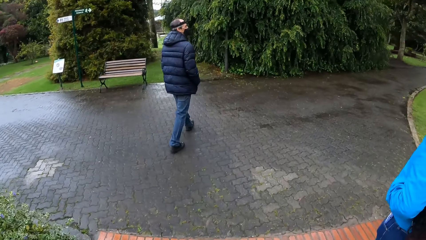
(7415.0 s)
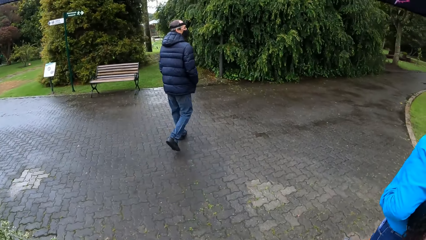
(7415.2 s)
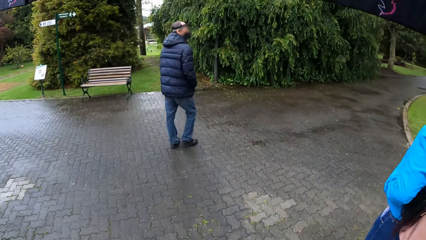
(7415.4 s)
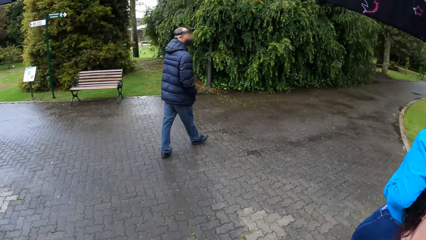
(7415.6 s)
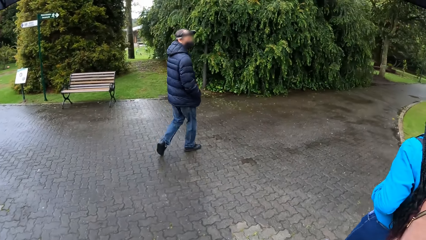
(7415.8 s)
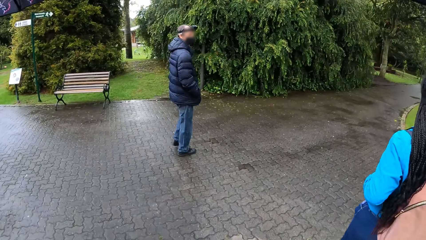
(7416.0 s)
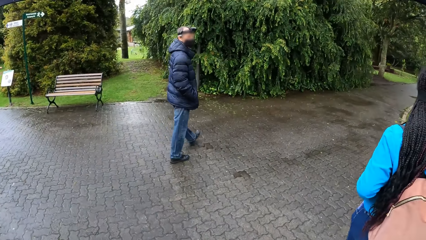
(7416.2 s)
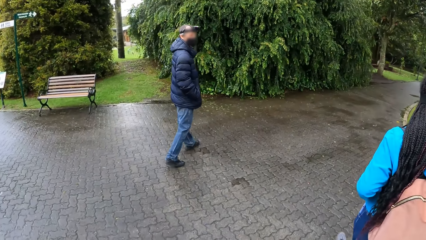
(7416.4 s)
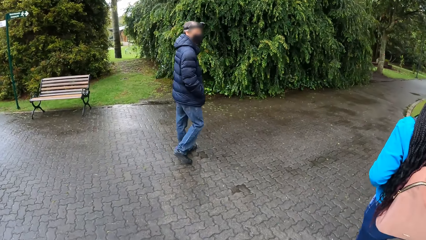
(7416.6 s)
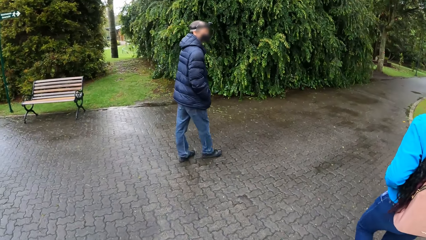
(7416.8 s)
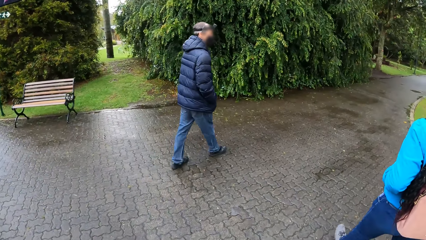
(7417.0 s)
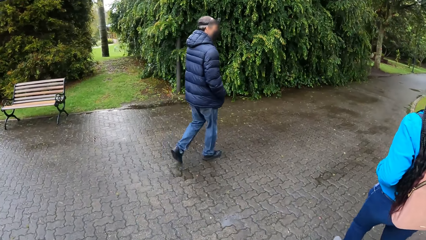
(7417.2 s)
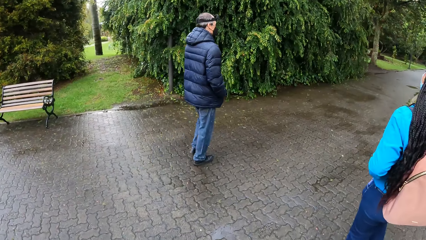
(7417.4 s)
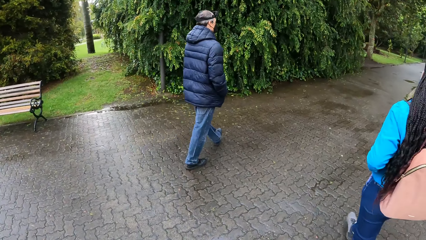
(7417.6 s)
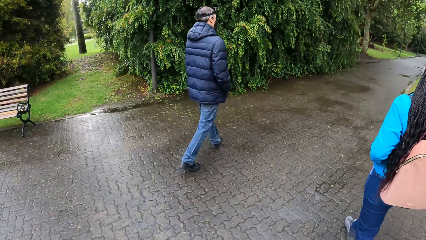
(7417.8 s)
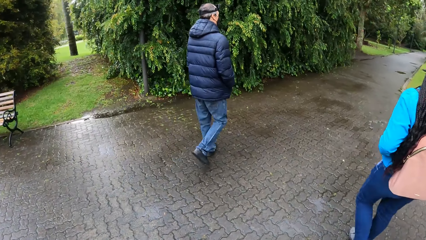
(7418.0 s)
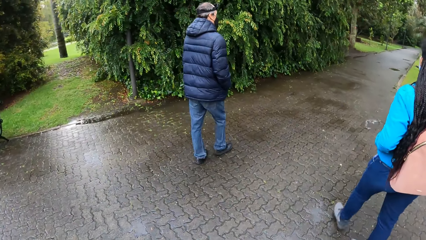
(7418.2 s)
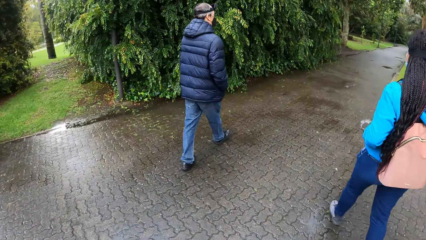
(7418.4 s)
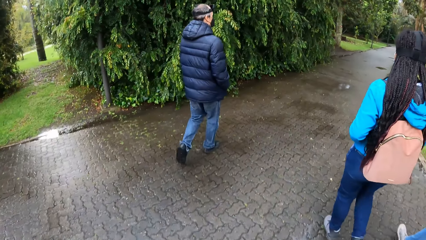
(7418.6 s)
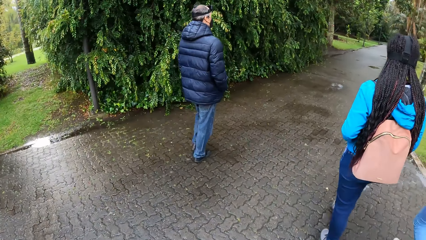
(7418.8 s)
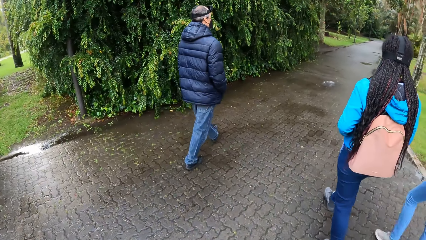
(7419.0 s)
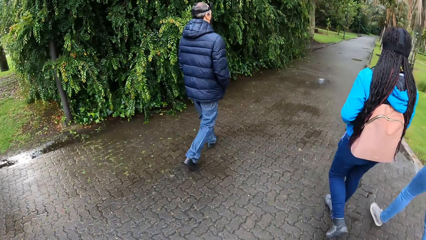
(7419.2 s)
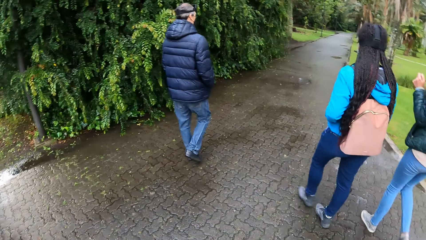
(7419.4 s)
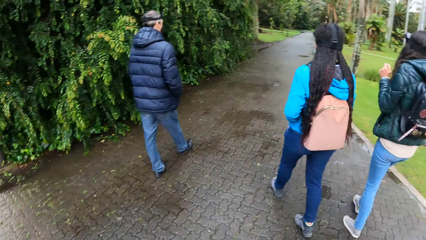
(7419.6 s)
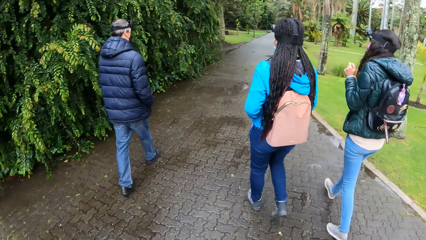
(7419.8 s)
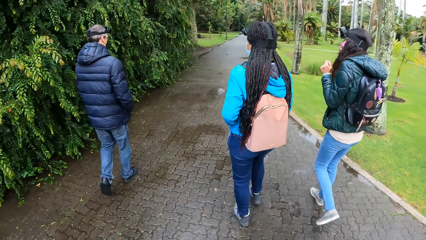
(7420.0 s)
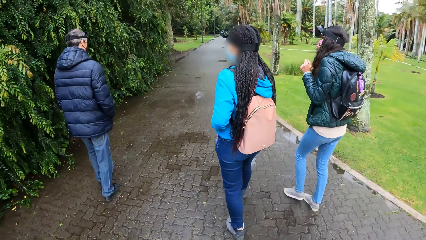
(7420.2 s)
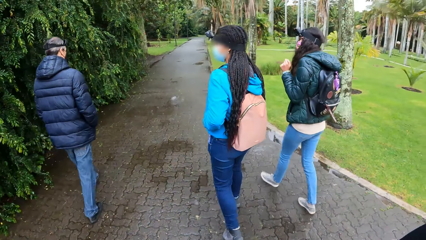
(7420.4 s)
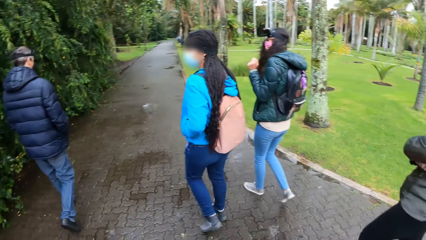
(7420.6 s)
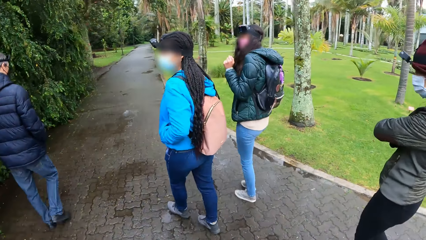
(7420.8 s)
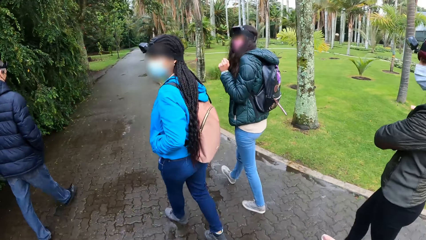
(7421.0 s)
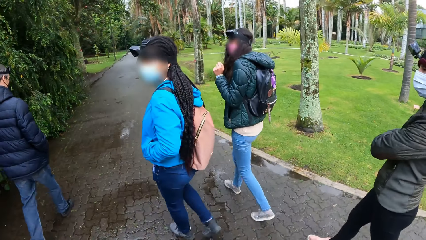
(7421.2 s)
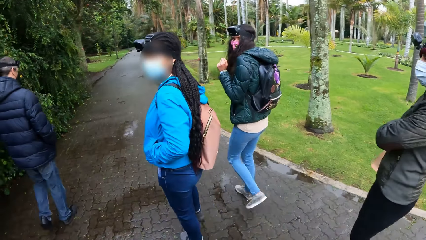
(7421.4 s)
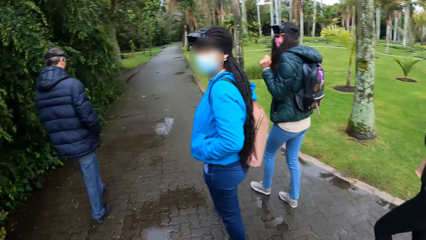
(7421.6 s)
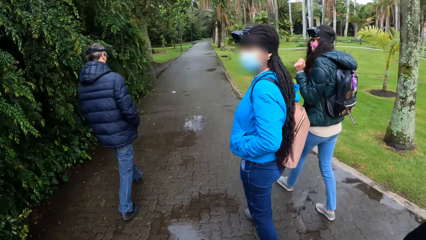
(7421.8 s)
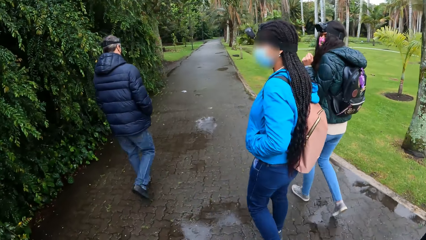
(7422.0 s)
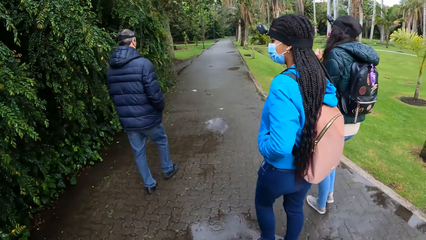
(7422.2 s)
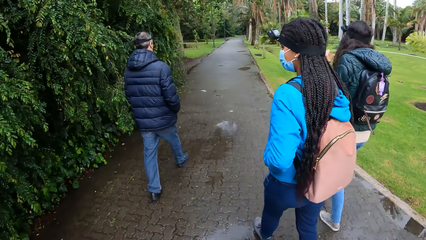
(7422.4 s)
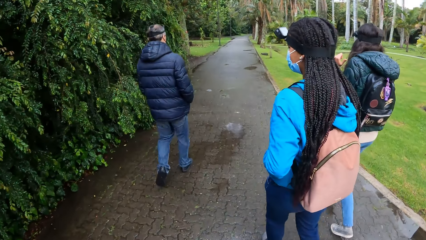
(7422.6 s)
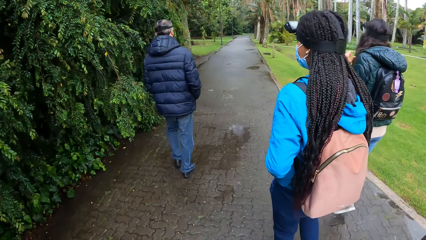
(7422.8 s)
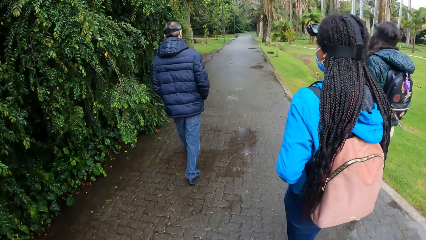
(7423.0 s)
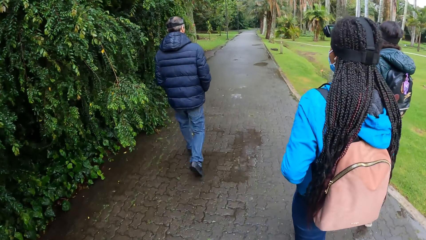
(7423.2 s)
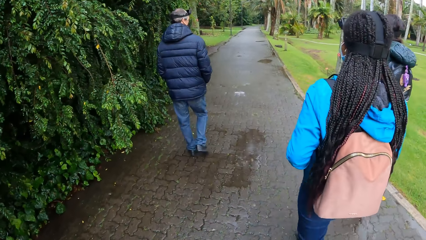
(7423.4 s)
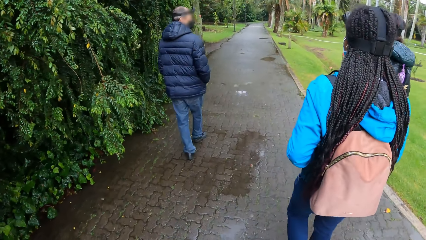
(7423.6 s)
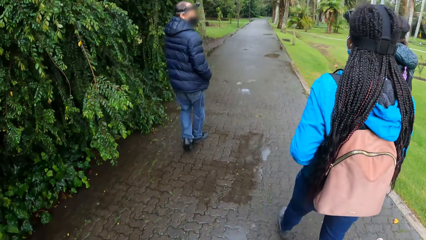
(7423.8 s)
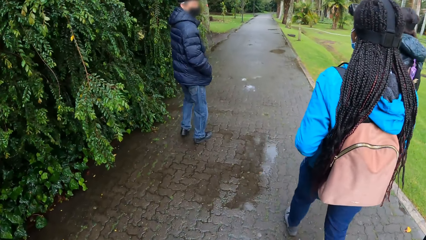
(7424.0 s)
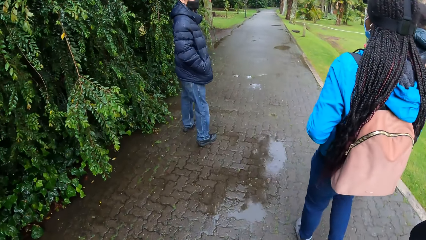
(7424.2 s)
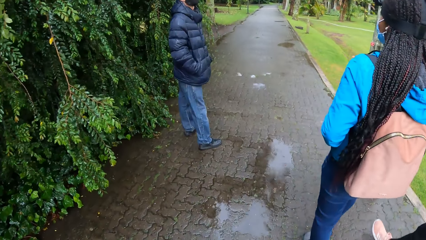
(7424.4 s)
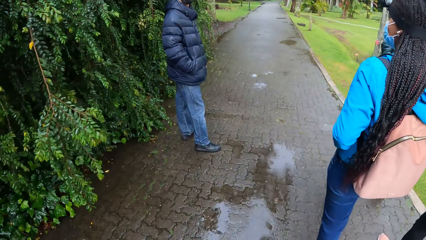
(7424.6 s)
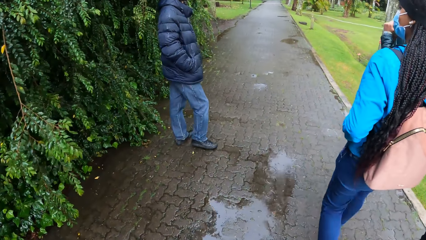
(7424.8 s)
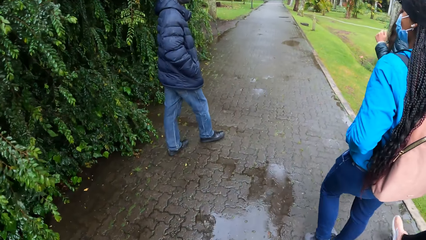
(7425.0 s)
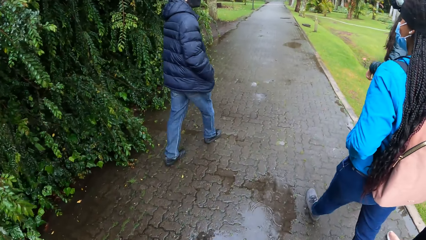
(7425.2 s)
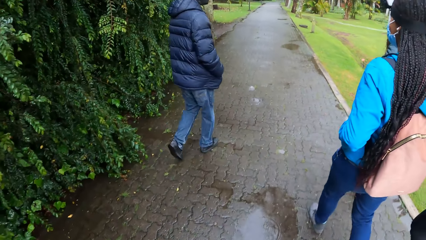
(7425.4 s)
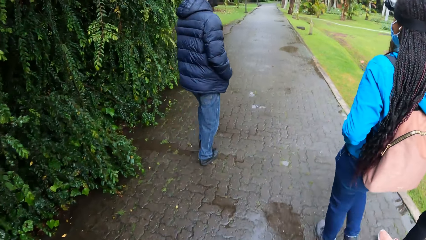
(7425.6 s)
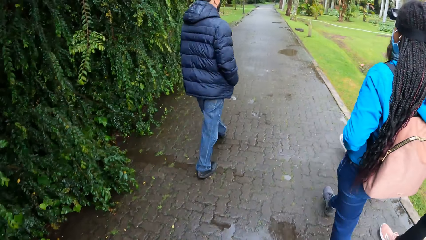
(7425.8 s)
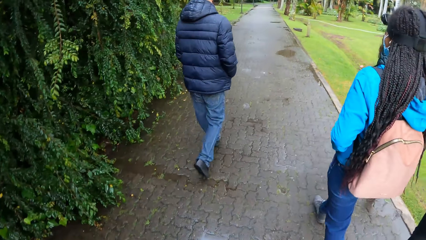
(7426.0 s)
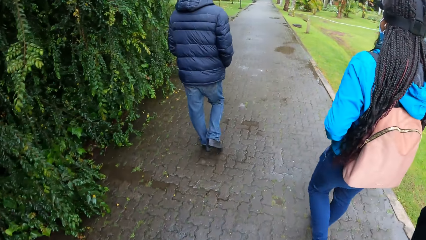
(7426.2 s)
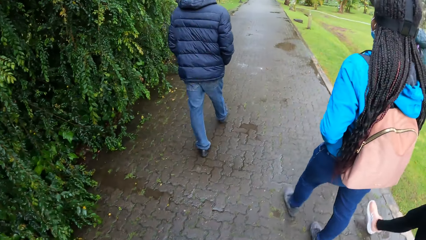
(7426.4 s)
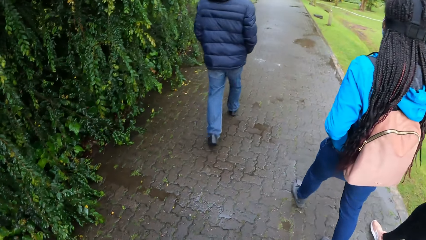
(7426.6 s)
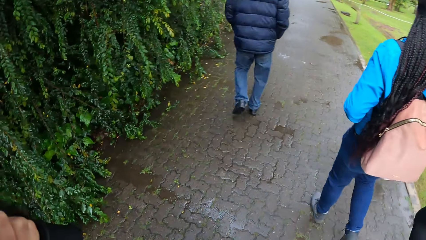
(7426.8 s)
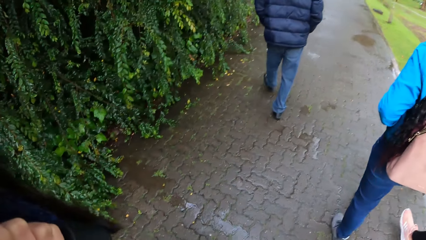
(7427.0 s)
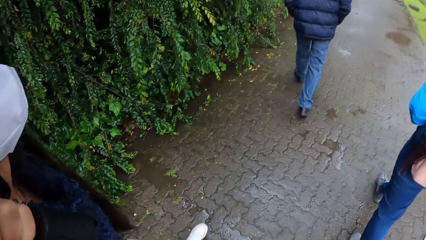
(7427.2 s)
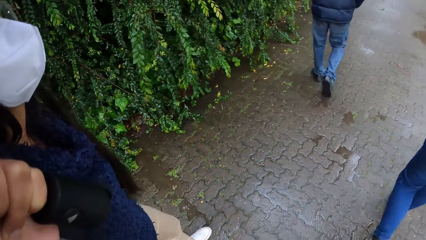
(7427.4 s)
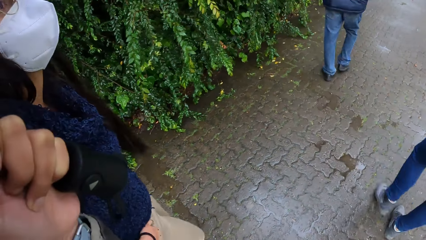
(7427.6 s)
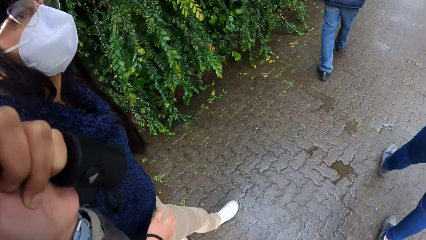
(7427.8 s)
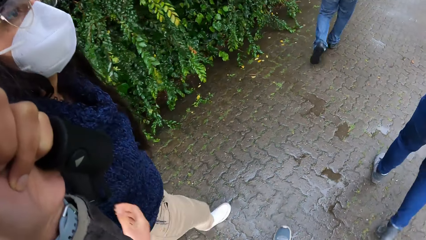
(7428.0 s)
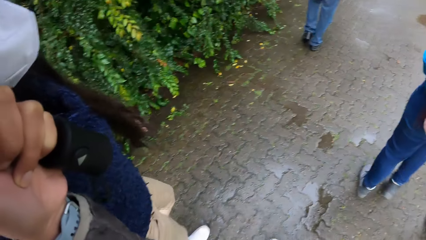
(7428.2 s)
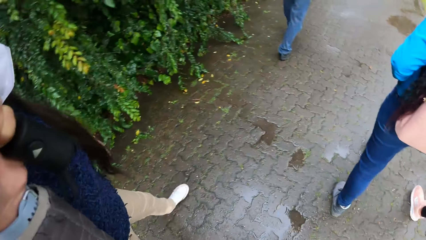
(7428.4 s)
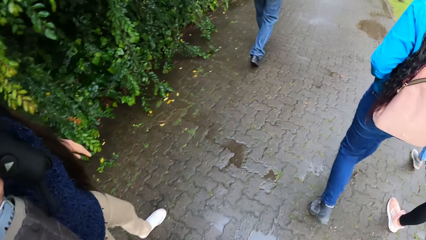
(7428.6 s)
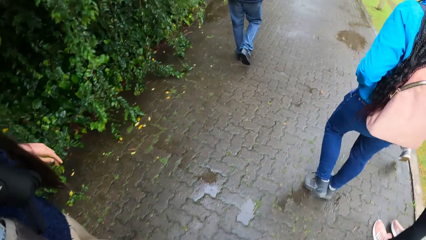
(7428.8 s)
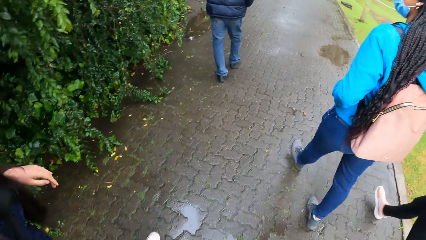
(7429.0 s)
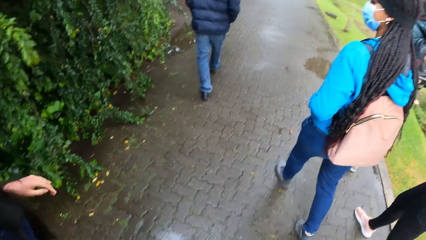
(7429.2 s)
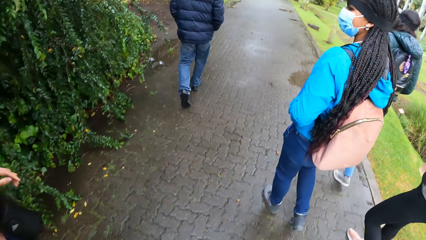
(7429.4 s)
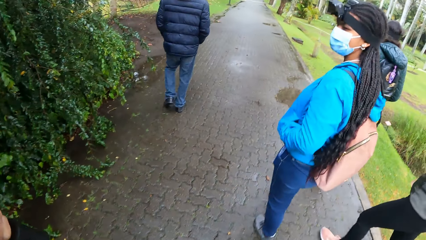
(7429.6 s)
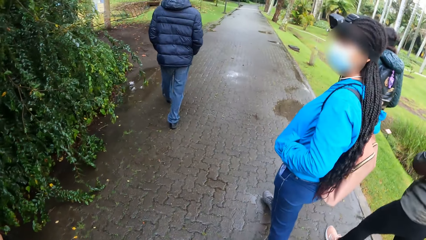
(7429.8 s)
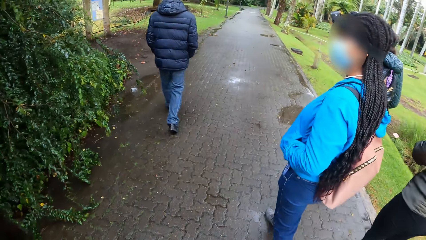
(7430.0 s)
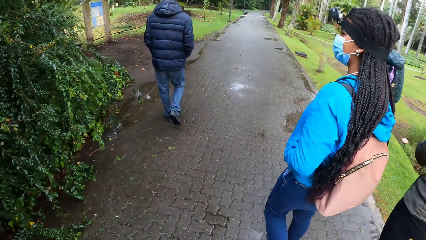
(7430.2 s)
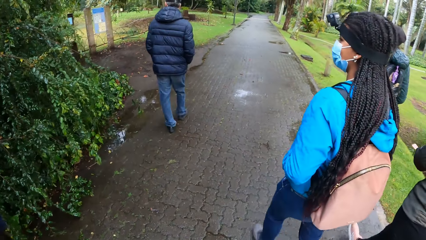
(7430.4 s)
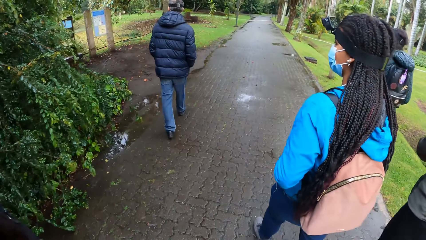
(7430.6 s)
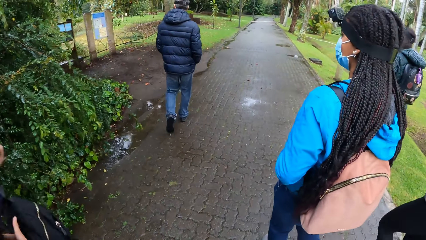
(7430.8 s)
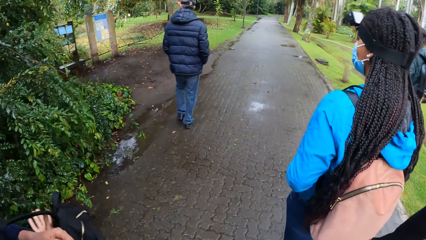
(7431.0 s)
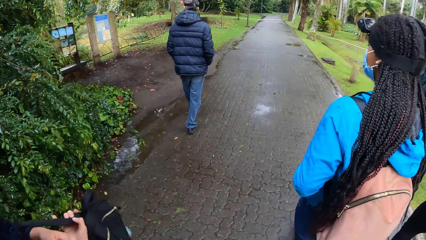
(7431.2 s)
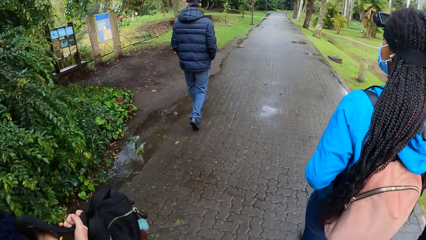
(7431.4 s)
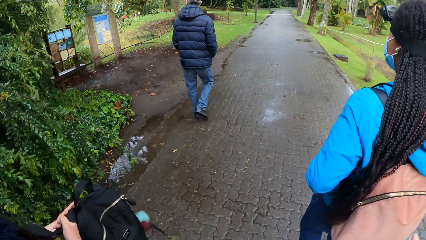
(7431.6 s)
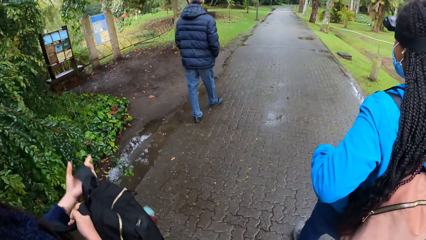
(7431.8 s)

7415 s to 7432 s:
A woman interacts with another woman. The other woman interacts with the camera wearer. The other woman turns around. The first woman interacts with a man. The man interacts with the first woman and the other woman. The man turns around. The camera wearer looks around. A third woman interacts with the camera wearer. The other woman turns around. The third woman holds a backpack in her hands.
